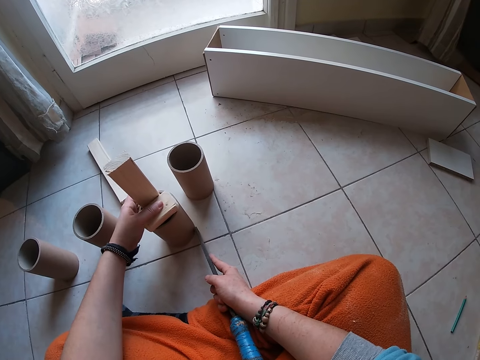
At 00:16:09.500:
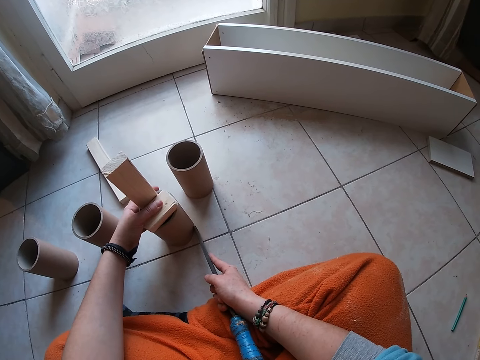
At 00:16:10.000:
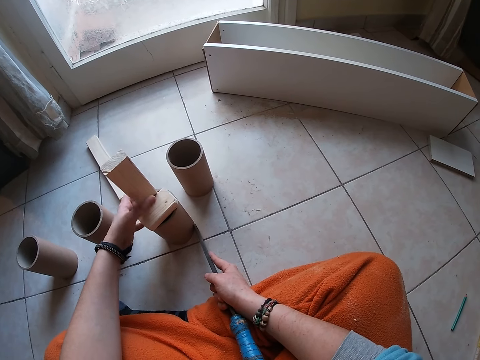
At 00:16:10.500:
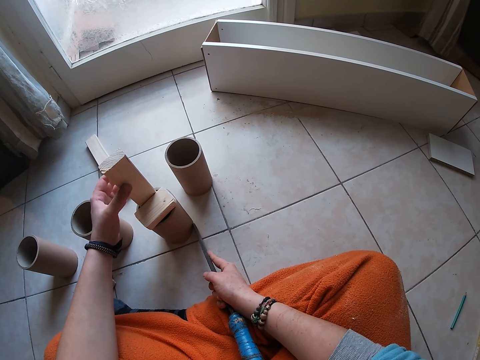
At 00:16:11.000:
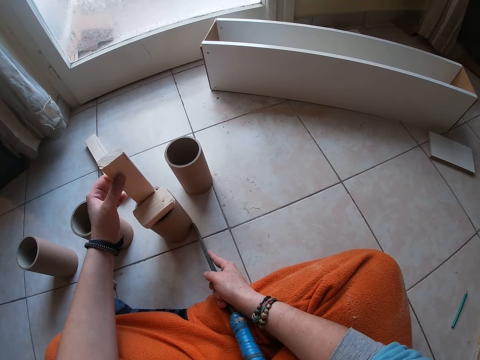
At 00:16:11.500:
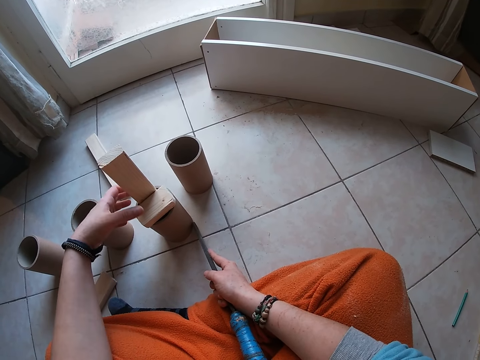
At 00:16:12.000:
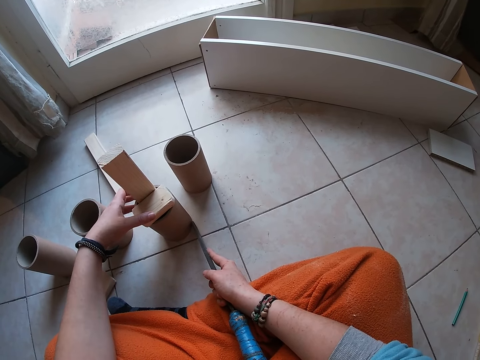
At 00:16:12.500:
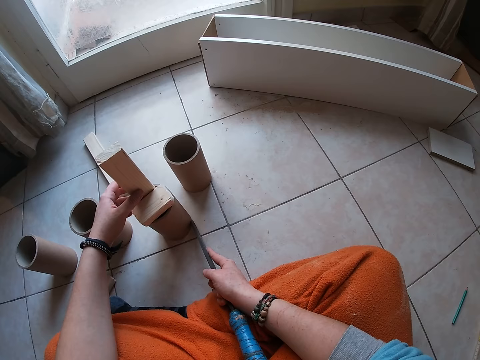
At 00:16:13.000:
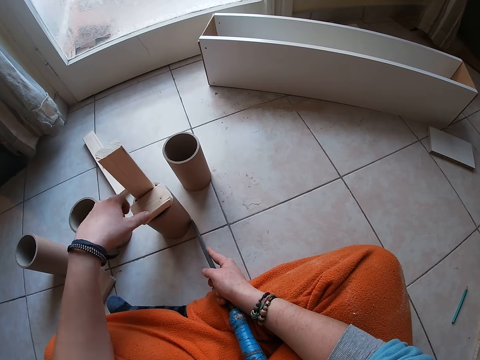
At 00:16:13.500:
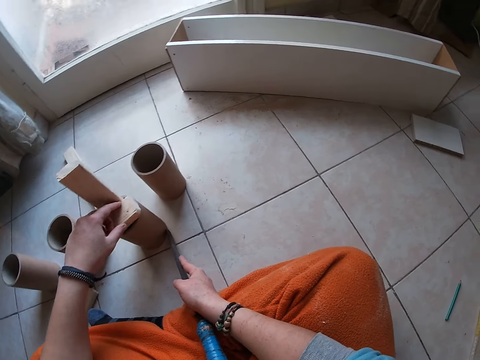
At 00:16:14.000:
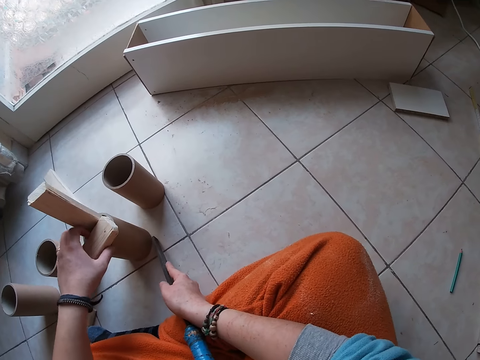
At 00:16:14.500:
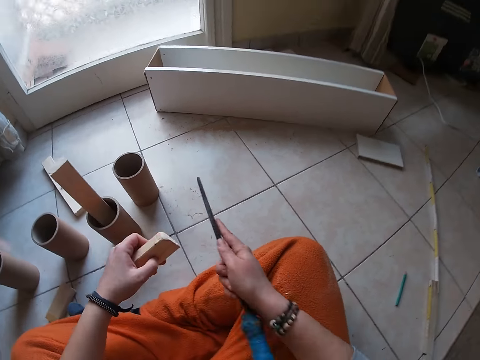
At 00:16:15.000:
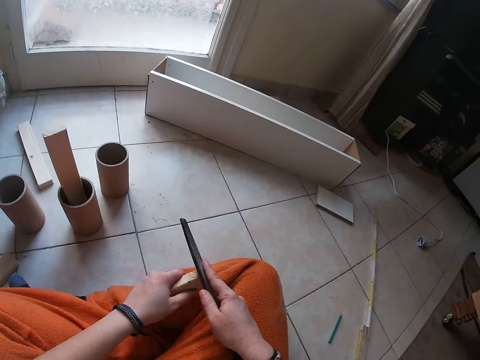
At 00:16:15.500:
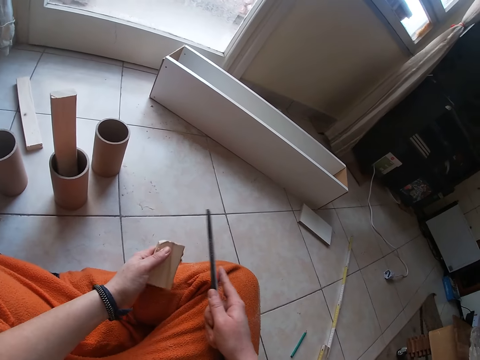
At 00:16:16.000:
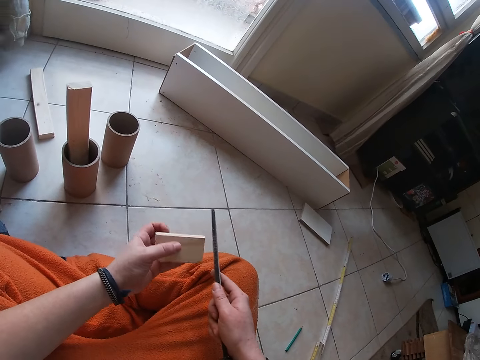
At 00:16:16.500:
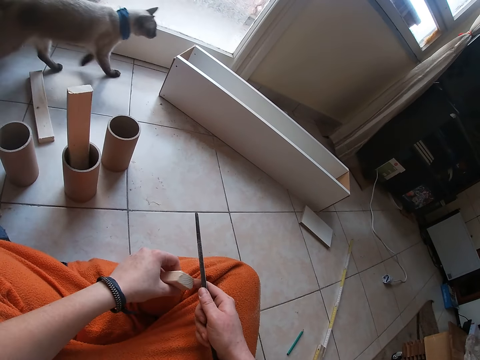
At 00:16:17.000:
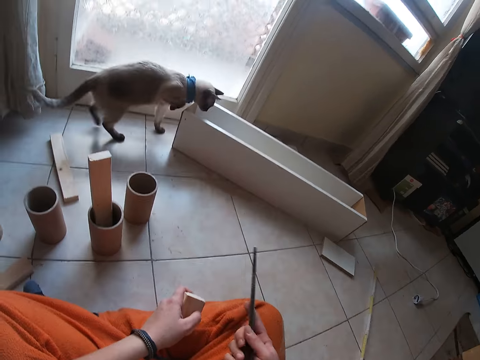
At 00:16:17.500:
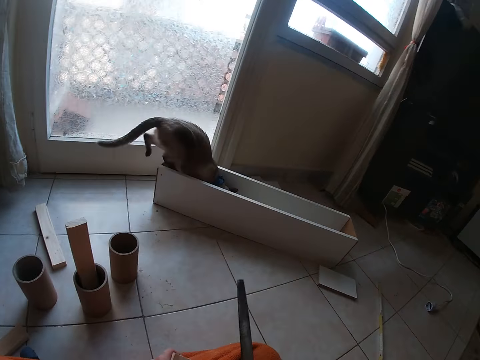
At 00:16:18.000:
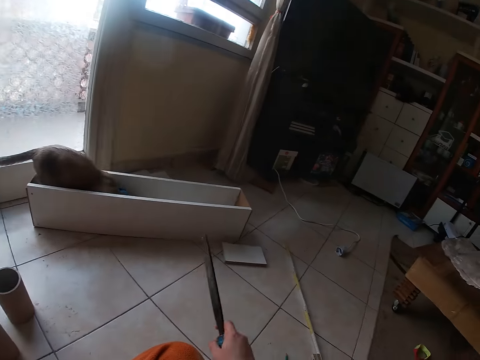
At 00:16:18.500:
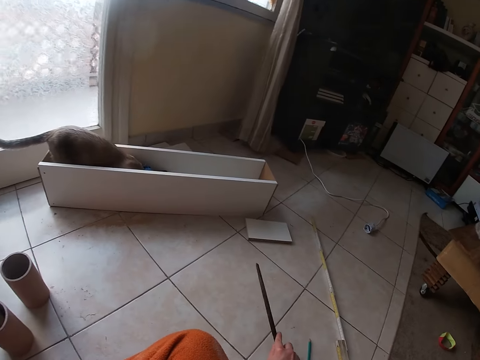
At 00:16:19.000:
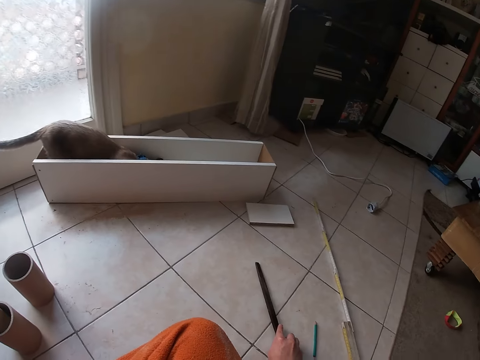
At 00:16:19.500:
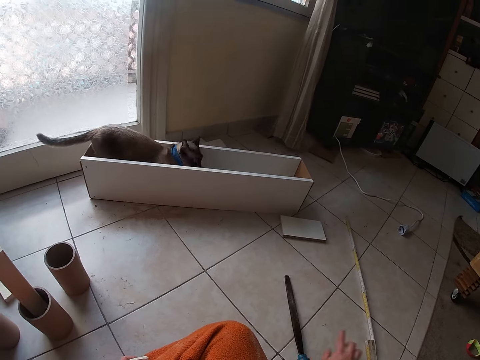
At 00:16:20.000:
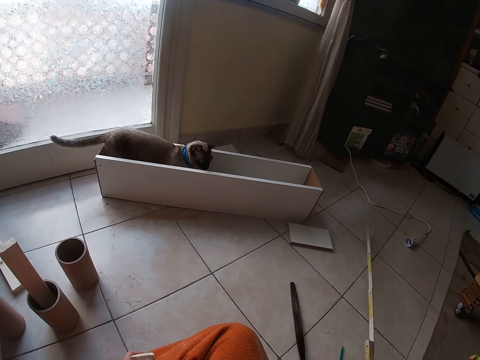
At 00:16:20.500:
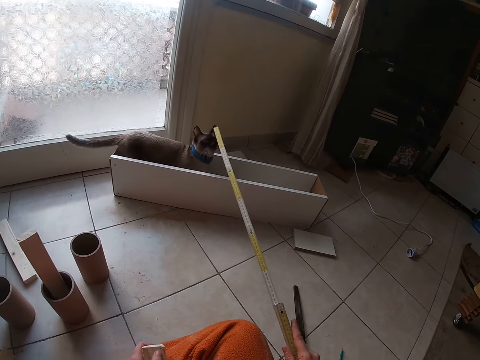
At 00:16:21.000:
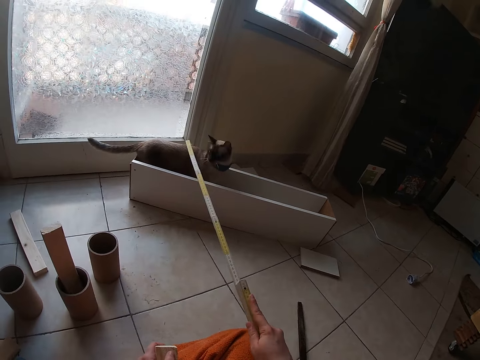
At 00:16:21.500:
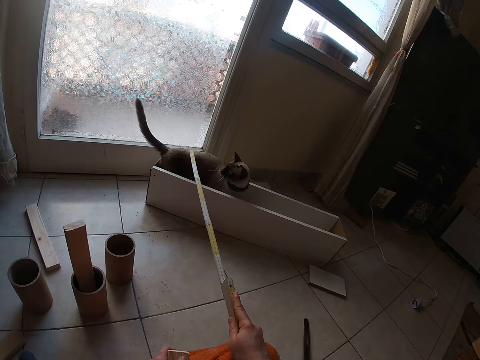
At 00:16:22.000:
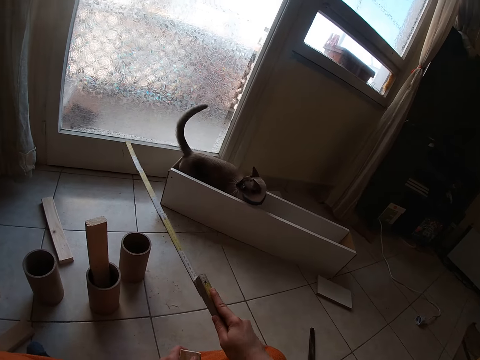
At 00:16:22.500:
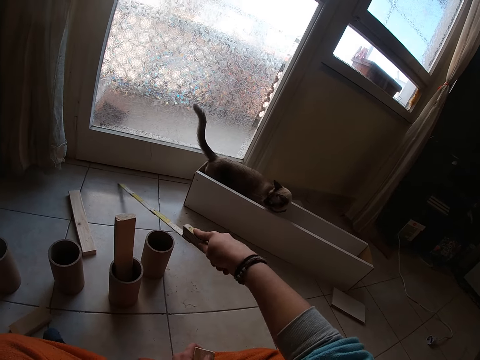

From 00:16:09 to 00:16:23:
The camera wearer touches the woods. He picks the woodblock from the cardboard tube with his left hand. He files the woodblock in his left hand with the wood file in his right hand on his lap. He flips the woodblock in his left hand. The cat runs to the room and jumps into a wooden case on the floor. The camera wearer places the wood file in his right hand on the floor. He picks the ruler from the floor with his right hand. He touches the cat with the ruler in his right hand. He rubs the floor with the ruler in his right hand.

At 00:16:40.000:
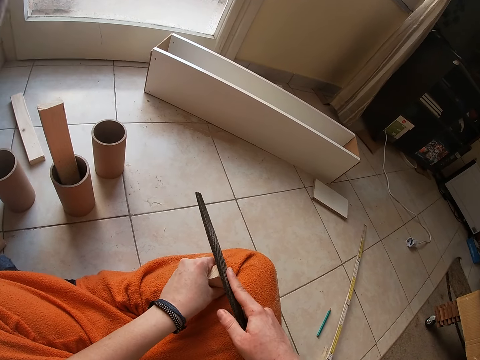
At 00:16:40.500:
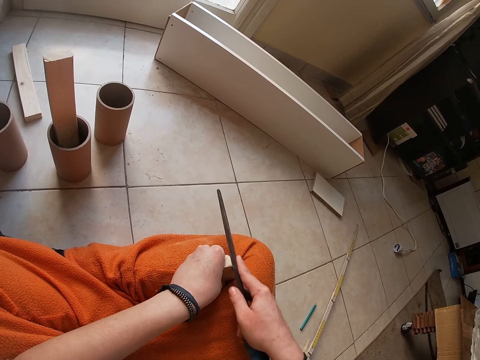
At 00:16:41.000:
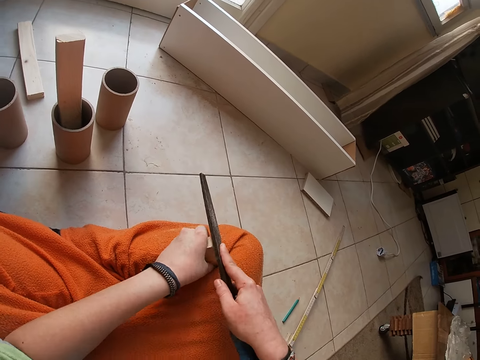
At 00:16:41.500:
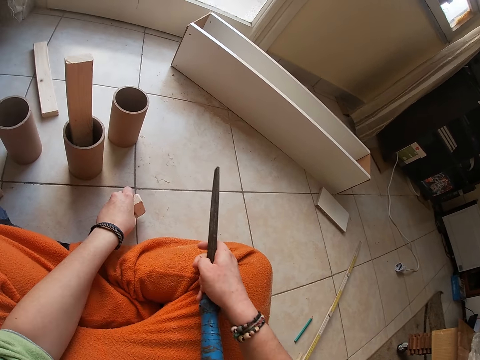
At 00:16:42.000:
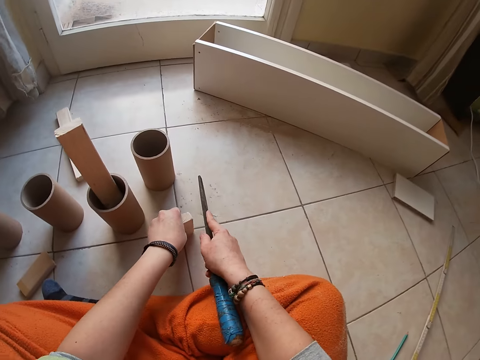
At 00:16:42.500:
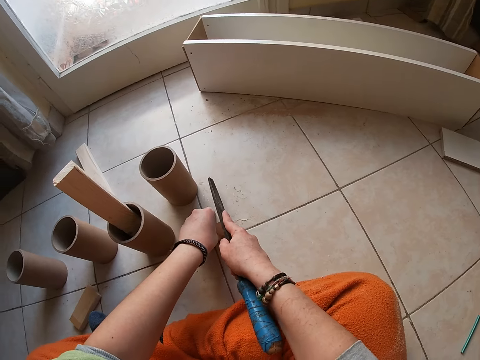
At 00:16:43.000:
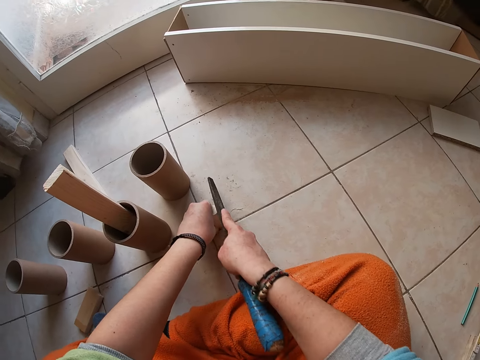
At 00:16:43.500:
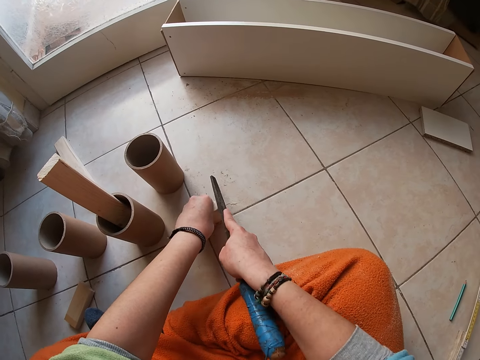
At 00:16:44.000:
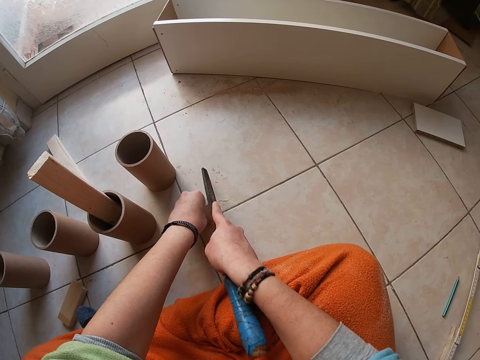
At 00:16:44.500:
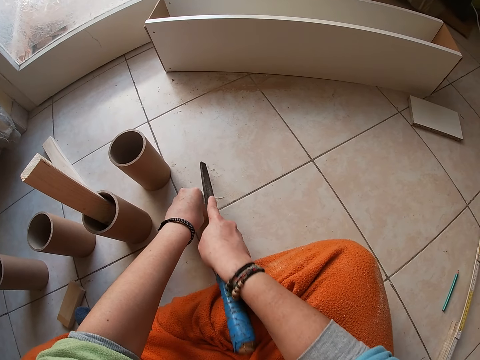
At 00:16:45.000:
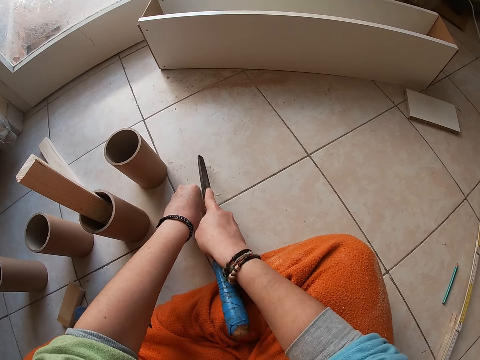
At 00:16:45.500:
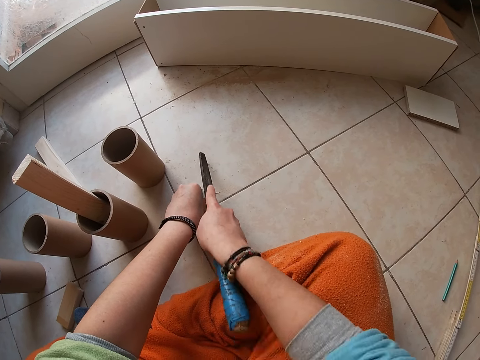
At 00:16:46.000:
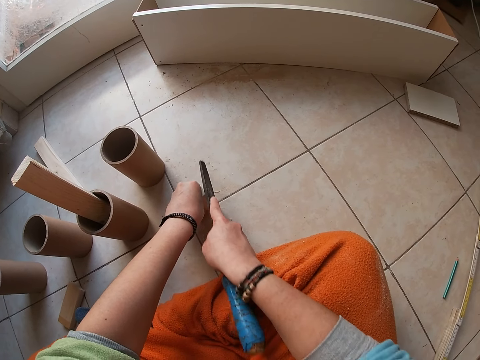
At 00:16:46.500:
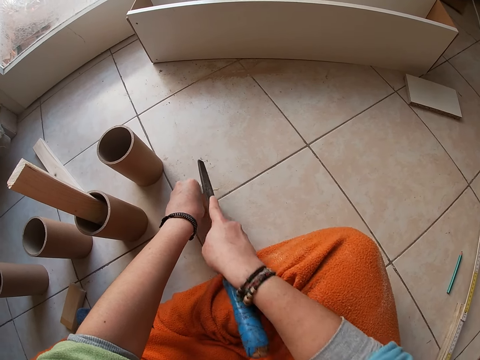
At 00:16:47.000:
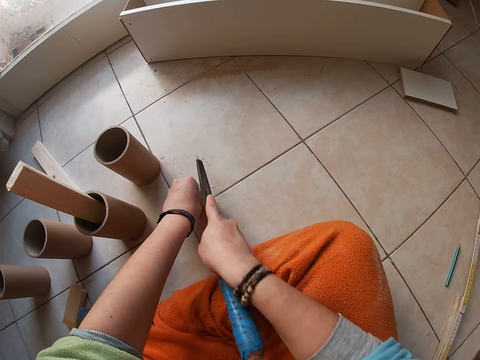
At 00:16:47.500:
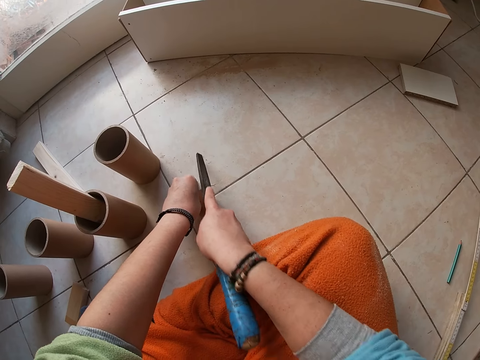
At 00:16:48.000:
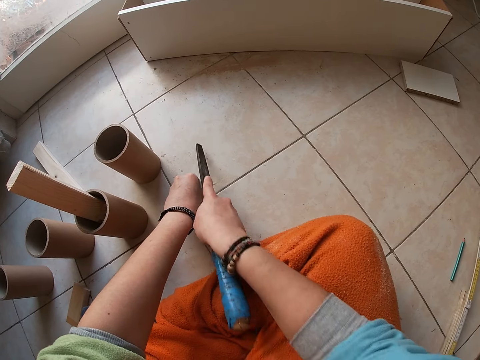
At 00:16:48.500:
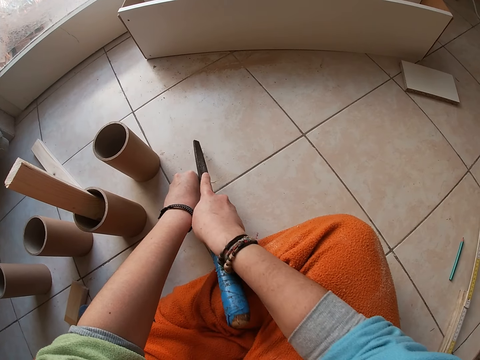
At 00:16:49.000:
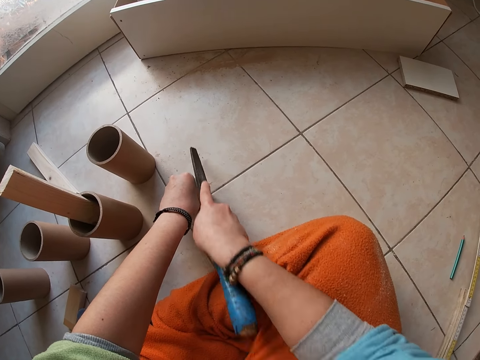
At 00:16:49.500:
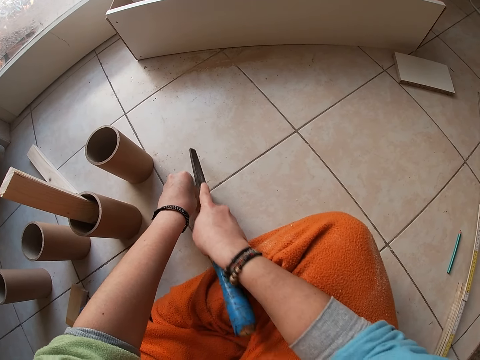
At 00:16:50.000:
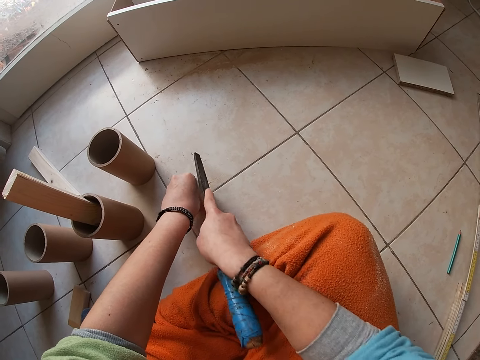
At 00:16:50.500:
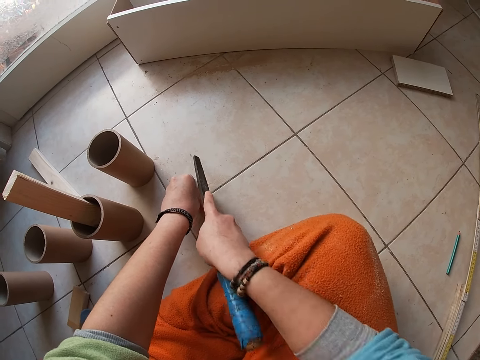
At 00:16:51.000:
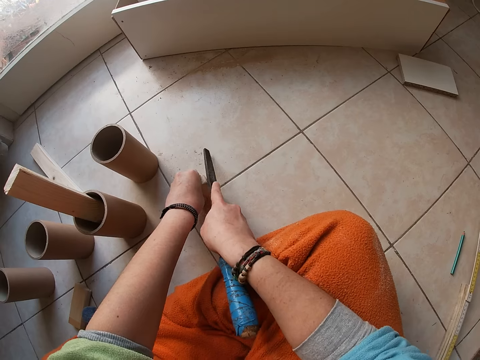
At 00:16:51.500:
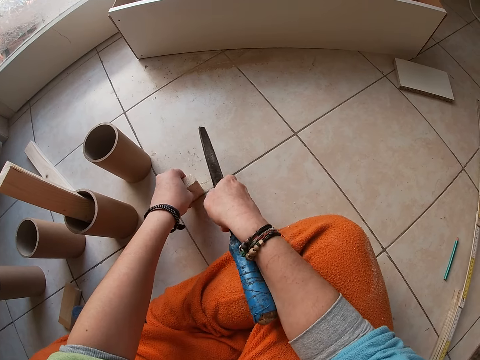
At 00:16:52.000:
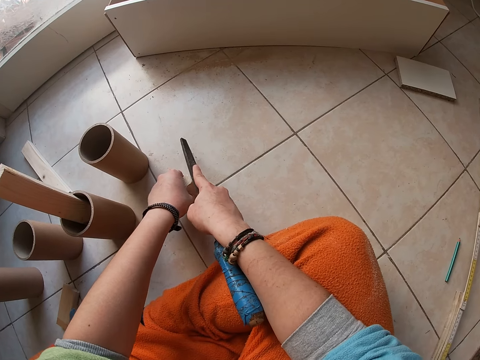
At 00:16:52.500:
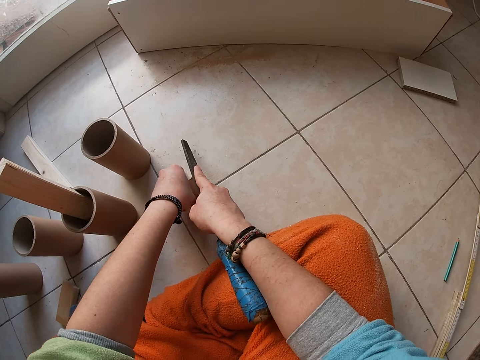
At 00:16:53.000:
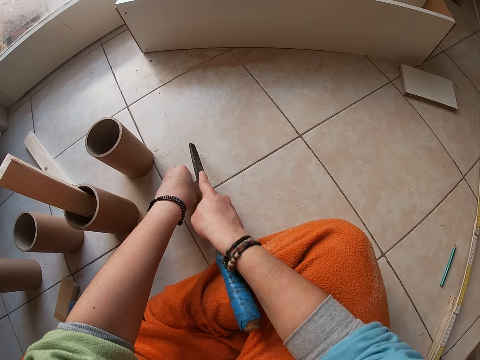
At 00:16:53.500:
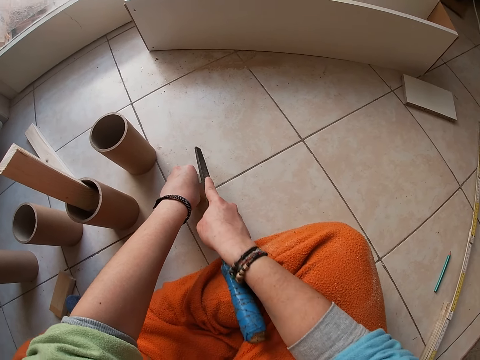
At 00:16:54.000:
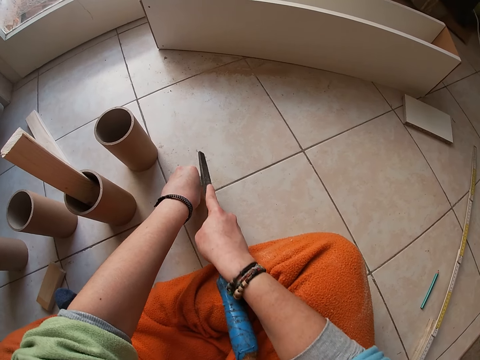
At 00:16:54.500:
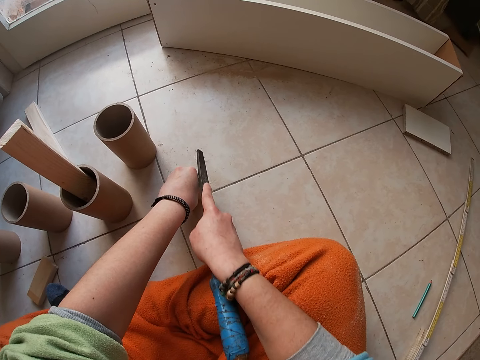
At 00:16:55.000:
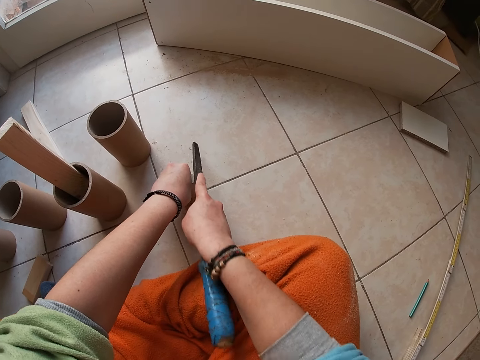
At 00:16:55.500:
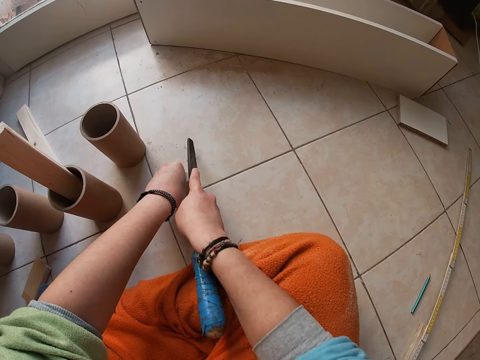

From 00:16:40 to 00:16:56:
The camera wearer holds the woodblock in his left hand to the floor. He files the woodblock in his left hand with the wood file in his right hand on the floor.
